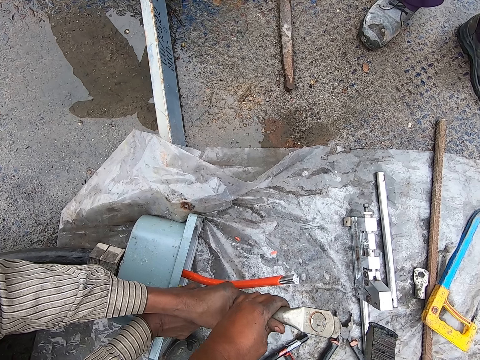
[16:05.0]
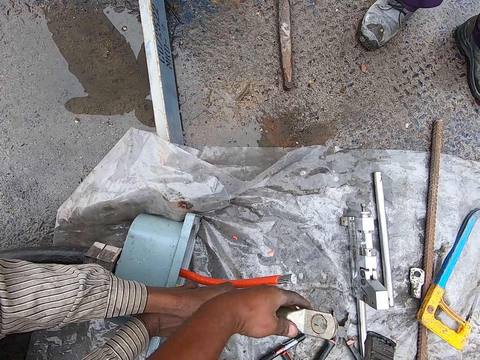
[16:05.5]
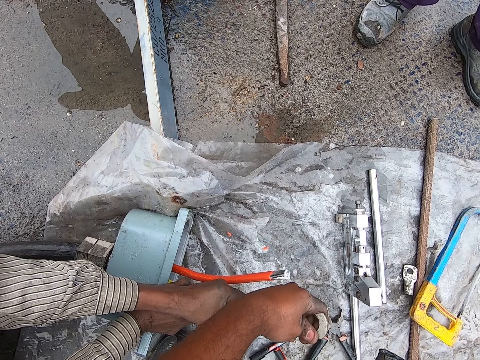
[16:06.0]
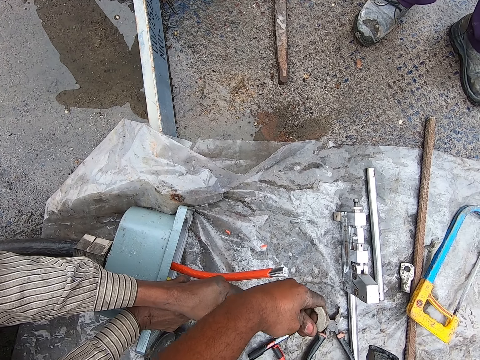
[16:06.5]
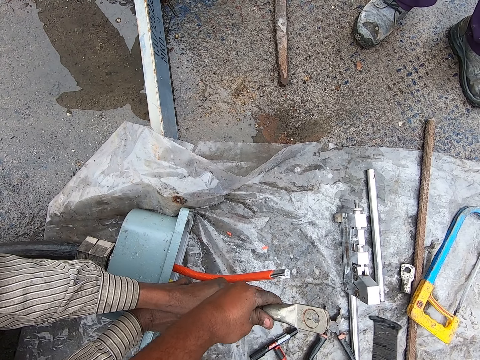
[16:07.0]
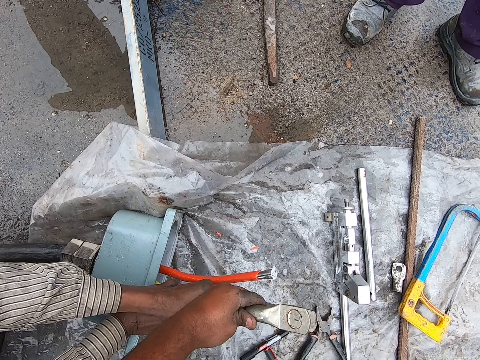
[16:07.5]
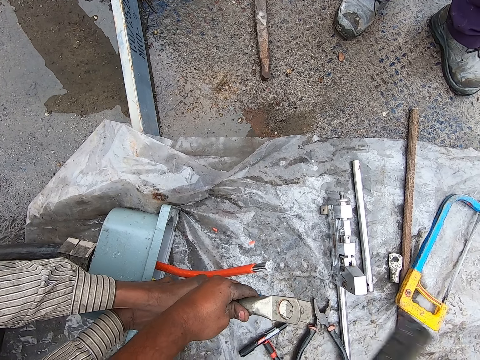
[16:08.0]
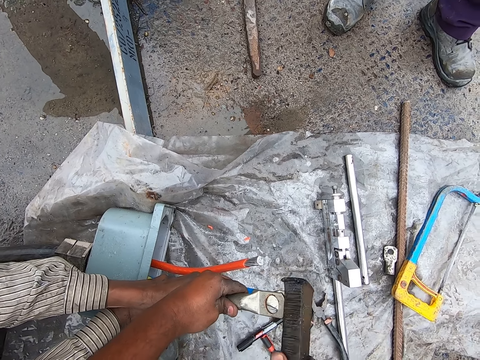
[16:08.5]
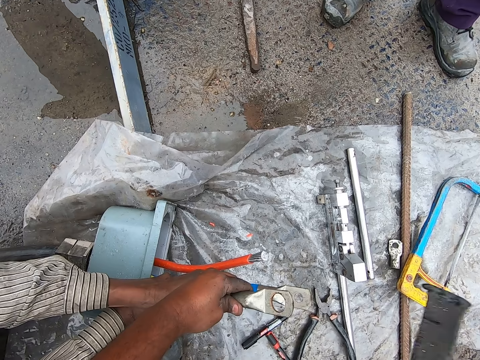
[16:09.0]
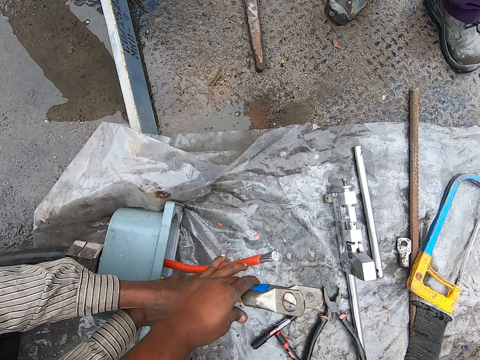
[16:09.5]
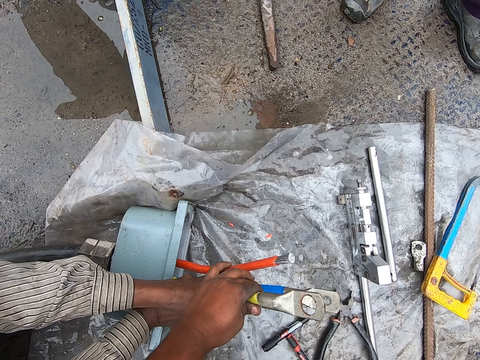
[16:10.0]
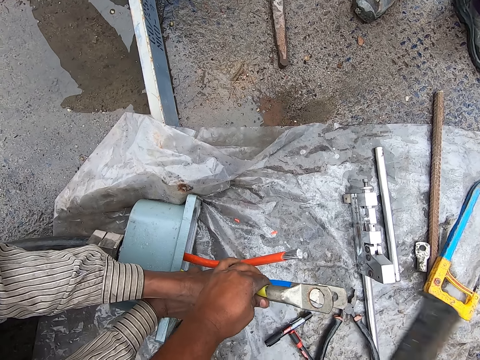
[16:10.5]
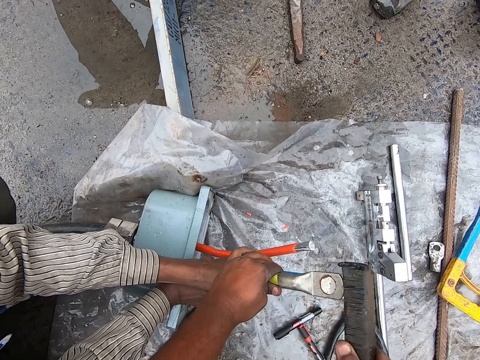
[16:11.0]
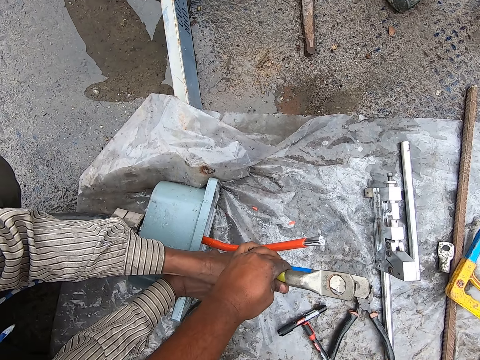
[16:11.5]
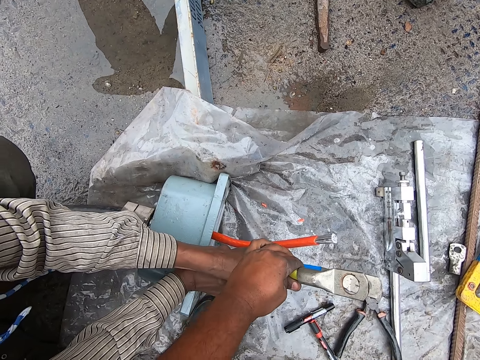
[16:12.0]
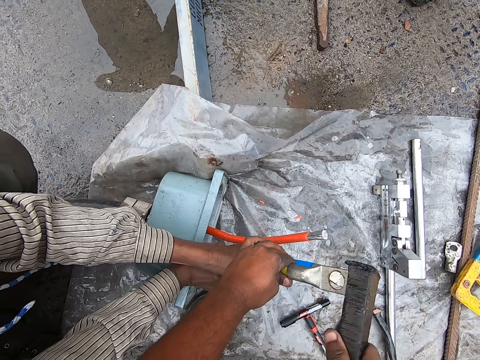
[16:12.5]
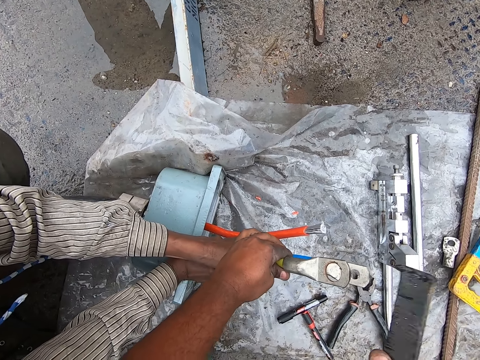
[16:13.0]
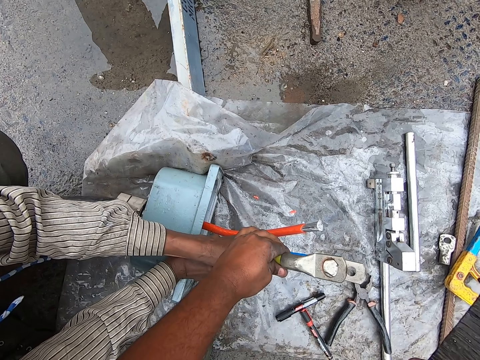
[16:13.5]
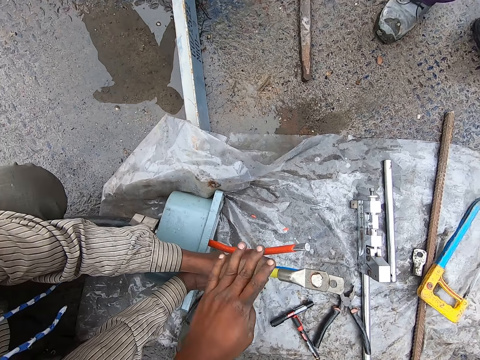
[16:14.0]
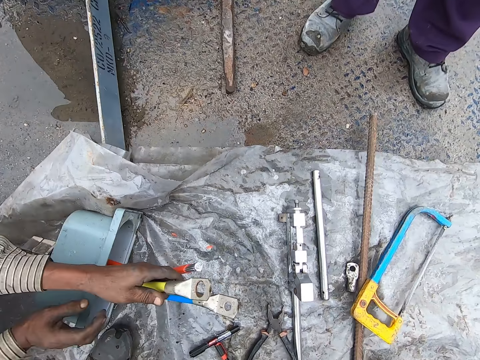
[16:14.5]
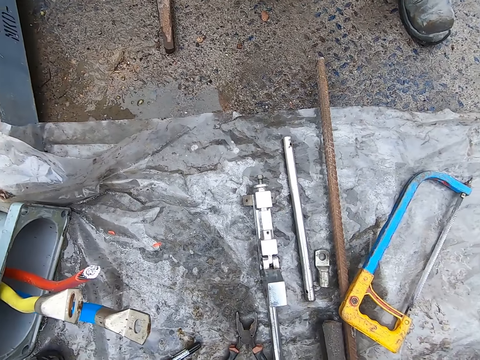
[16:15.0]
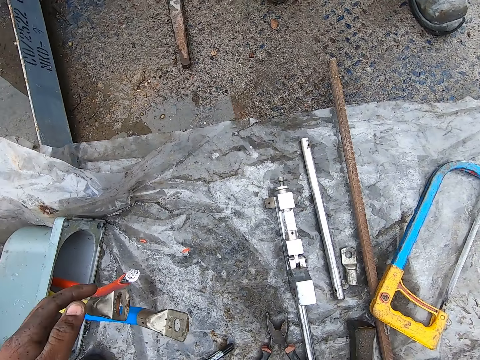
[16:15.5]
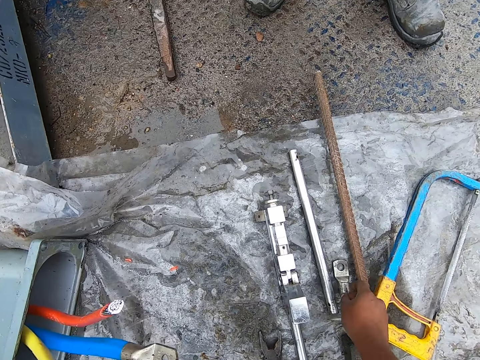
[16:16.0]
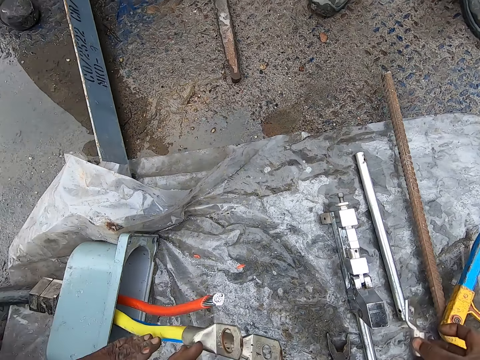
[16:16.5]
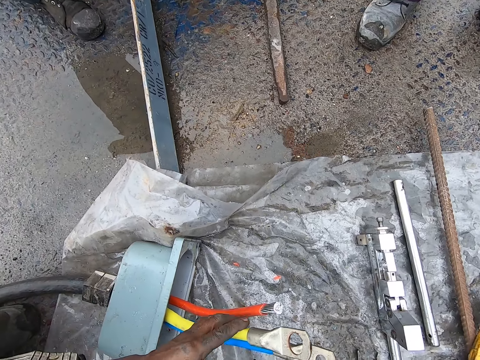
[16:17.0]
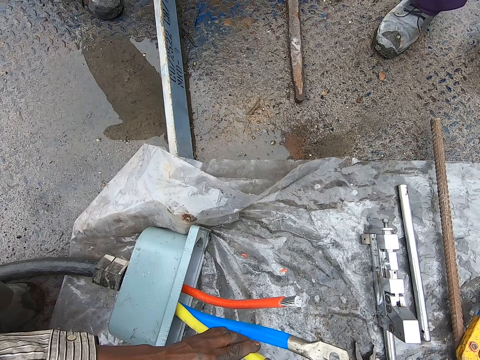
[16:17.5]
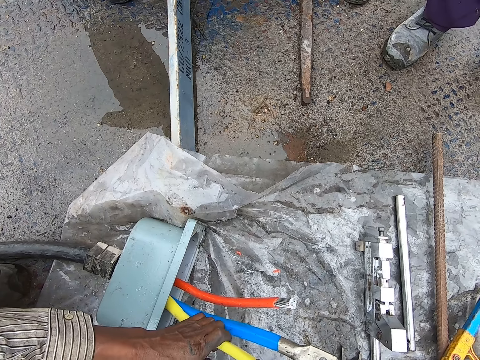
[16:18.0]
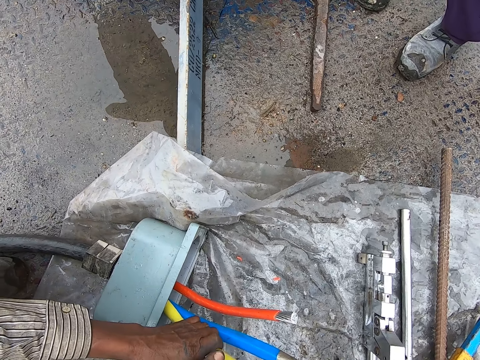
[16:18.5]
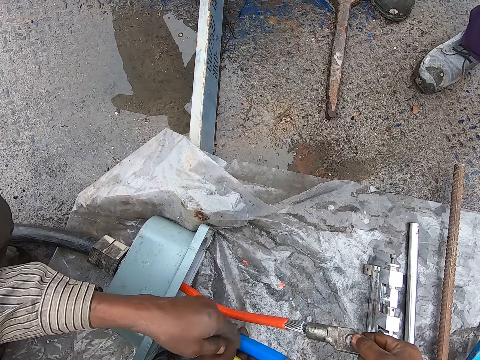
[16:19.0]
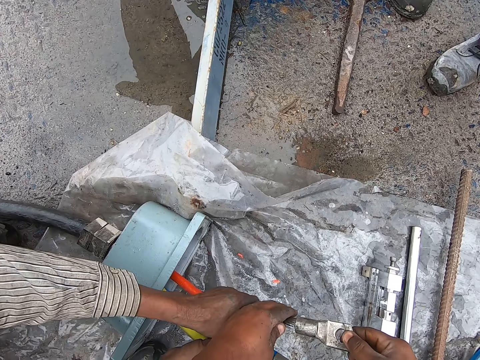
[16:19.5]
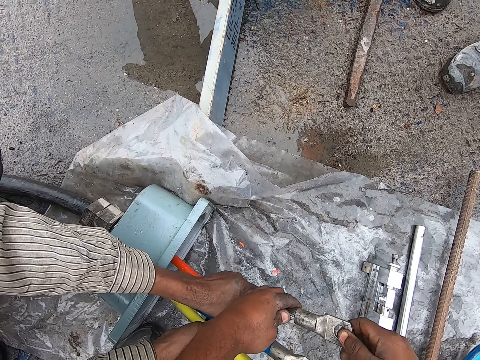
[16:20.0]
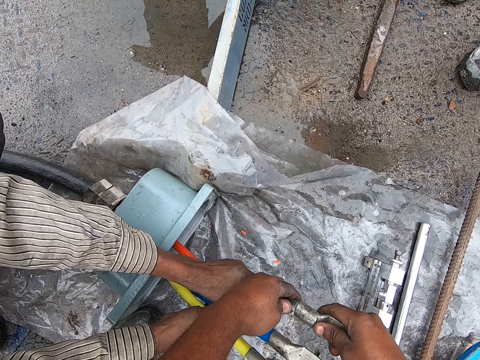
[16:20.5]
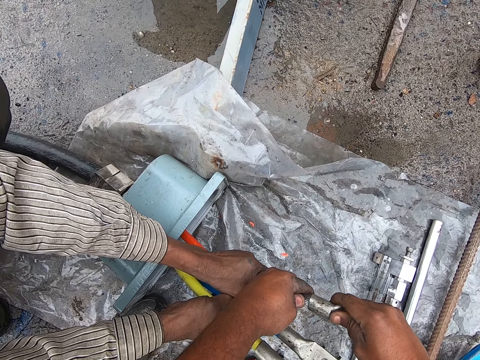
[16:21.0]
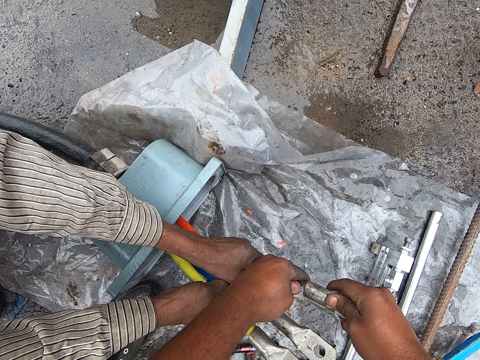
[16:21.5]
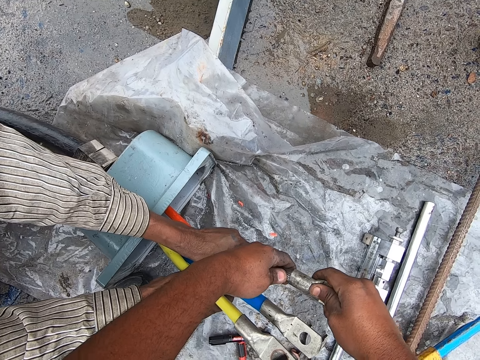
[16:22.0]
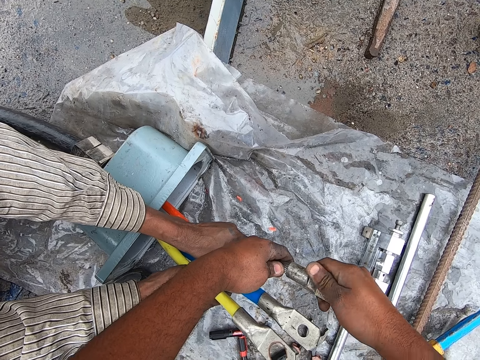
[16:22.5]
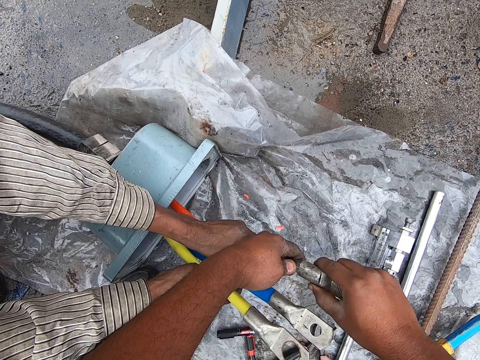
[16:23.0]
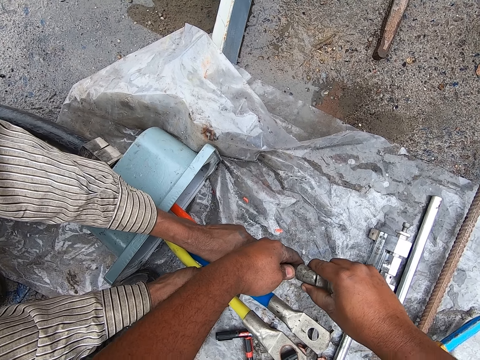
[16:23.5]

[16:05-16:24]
The camera wearer picks up a cable jacket from the ground. They fix the cable jacket to the cable.

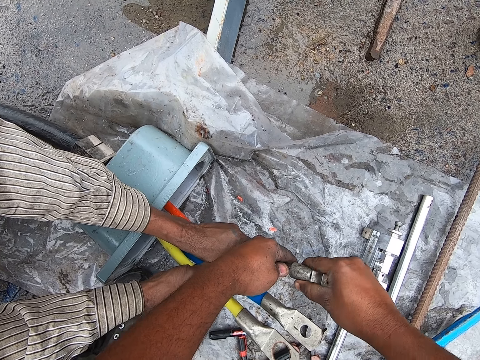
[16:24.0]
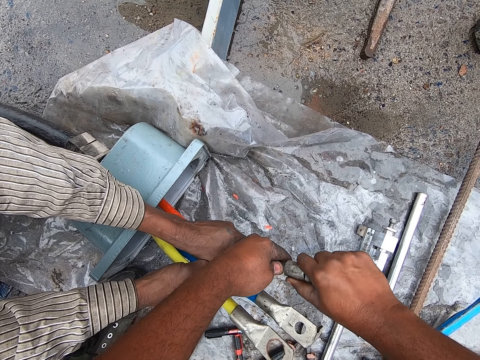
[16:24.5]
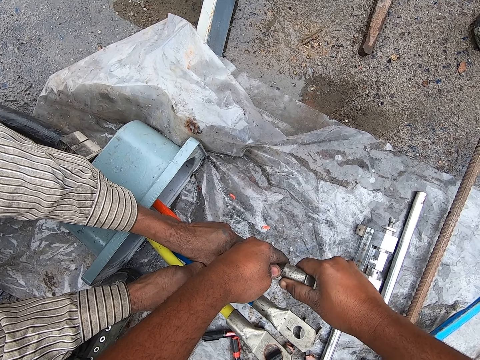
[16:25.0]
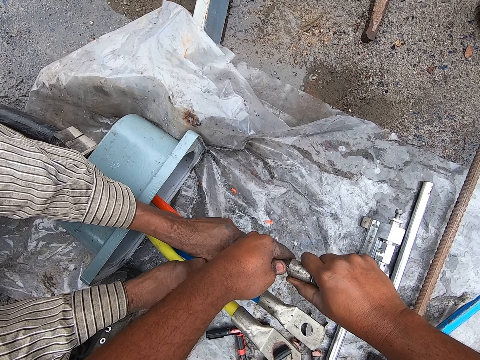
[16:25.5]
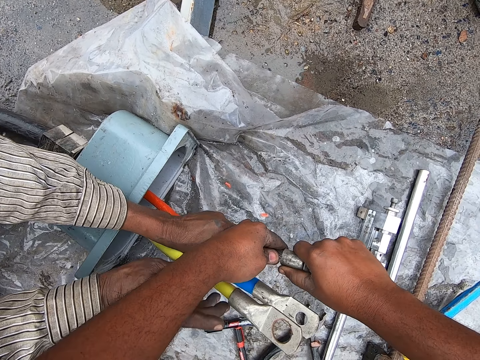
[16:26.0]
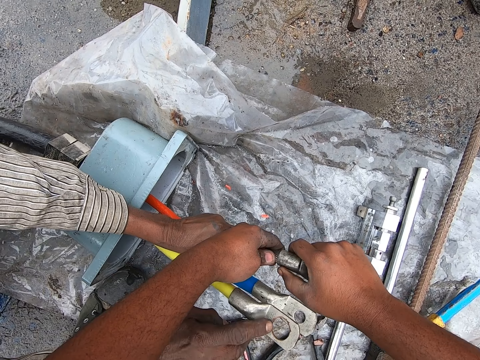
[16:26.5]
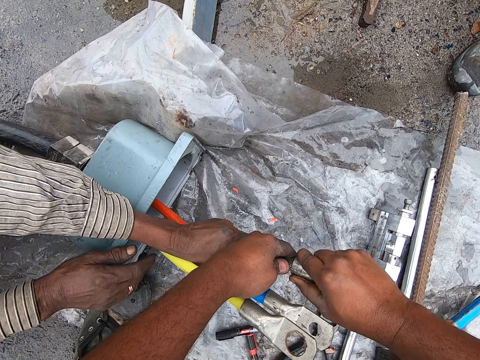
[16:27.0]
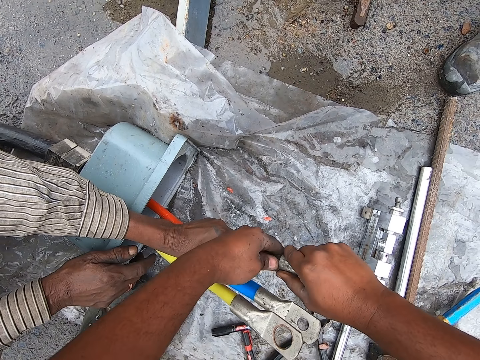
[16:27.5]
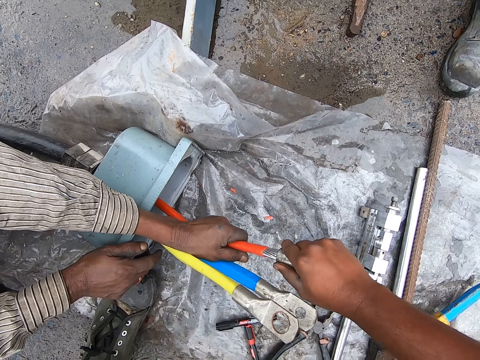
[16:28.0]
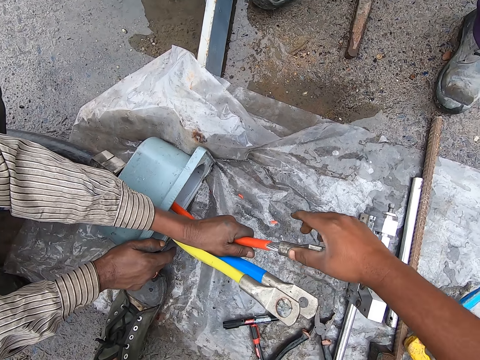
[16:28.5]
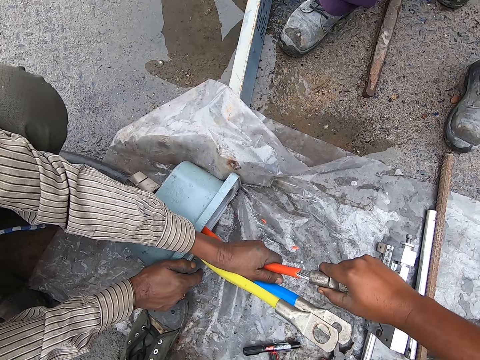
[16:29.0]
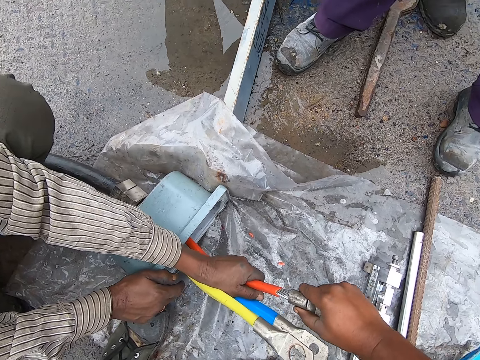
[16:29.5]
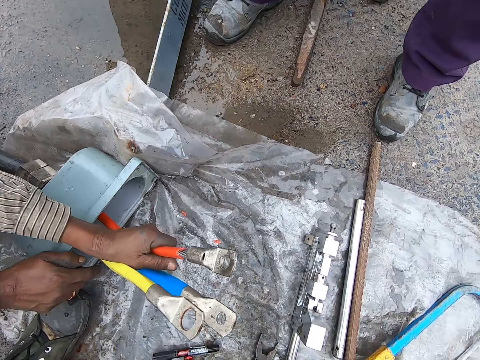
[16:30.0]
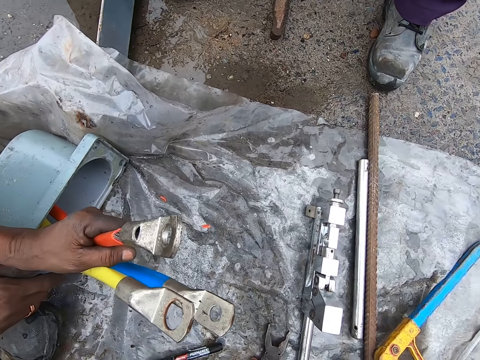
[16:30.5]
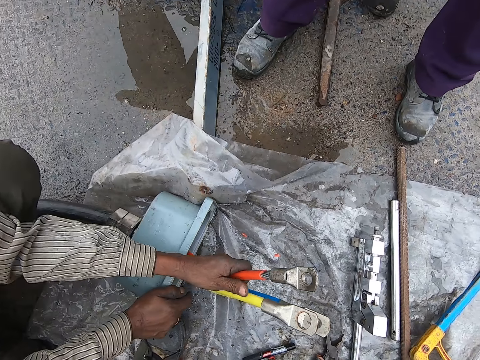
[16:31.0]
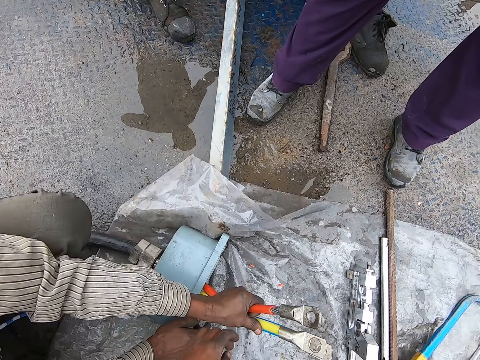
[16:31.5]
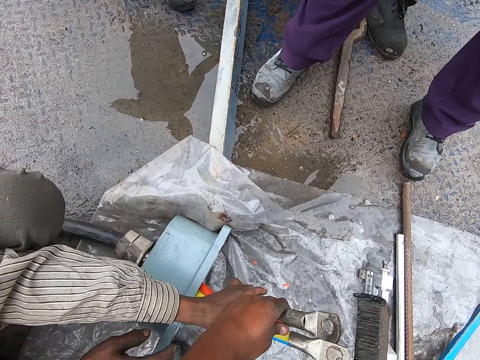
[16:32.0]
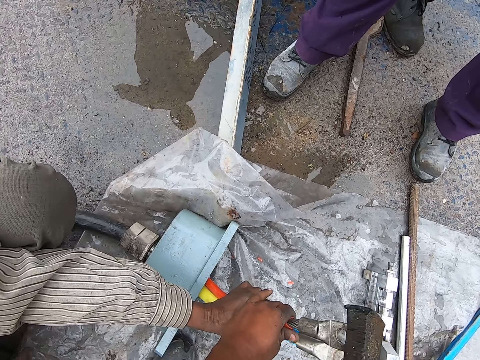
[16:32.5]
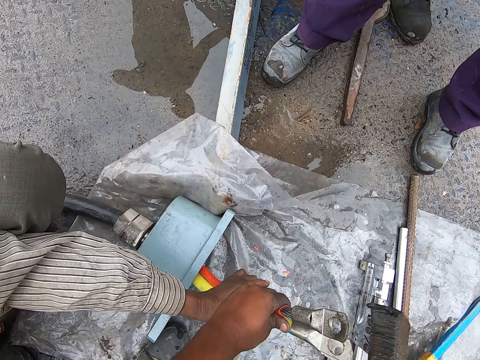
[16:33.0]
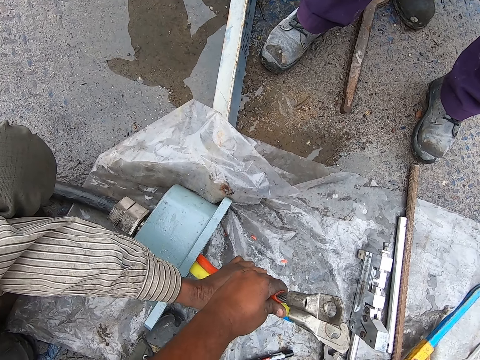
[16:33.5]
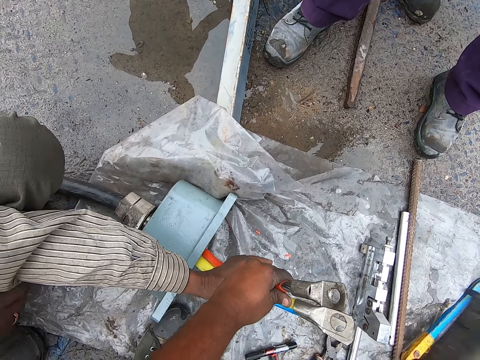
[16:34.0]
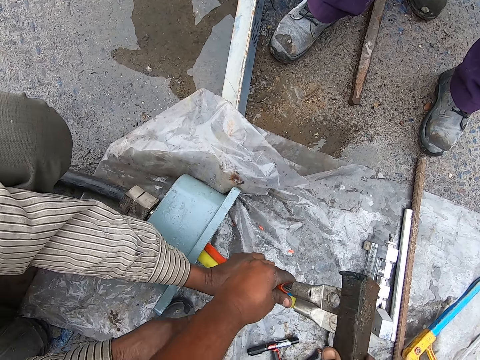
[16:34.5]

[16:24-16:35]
The camera wearer hammers in a cable terminal end to a cable with a metal bar.
